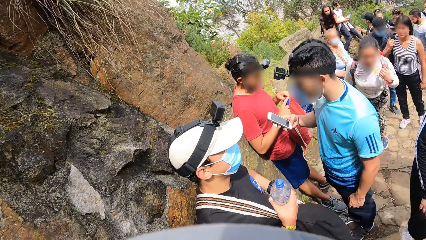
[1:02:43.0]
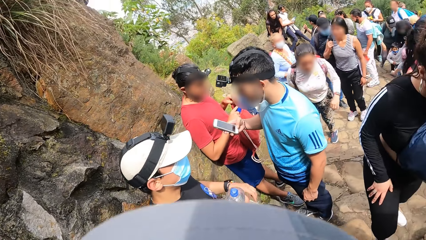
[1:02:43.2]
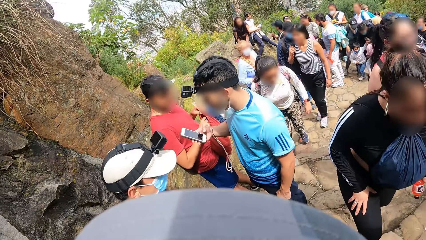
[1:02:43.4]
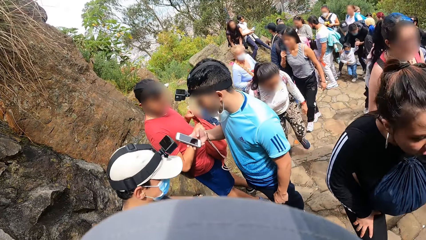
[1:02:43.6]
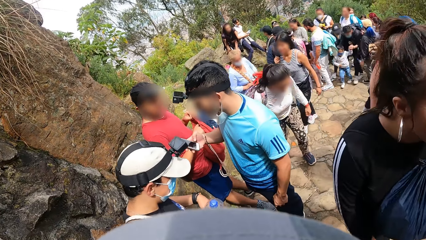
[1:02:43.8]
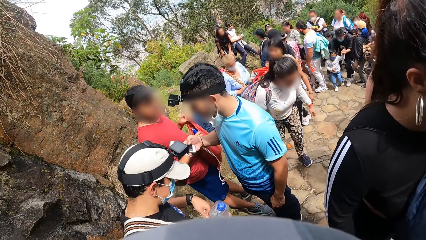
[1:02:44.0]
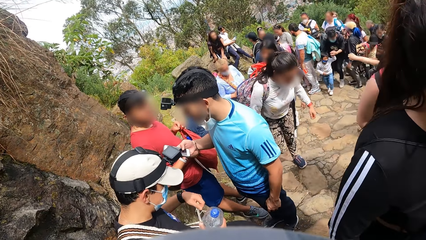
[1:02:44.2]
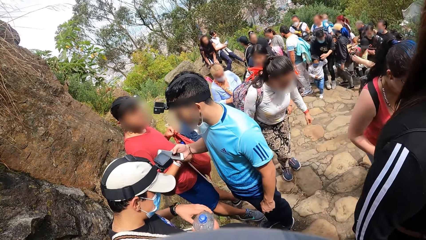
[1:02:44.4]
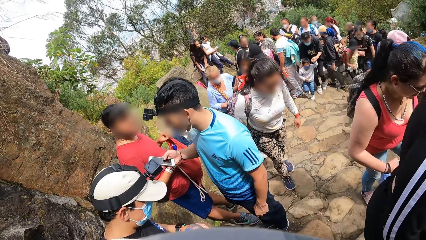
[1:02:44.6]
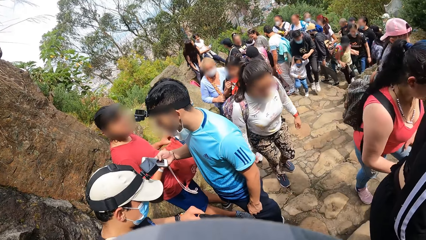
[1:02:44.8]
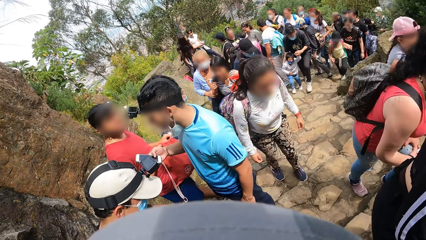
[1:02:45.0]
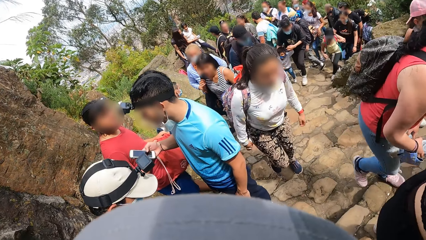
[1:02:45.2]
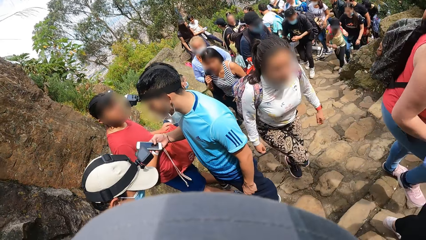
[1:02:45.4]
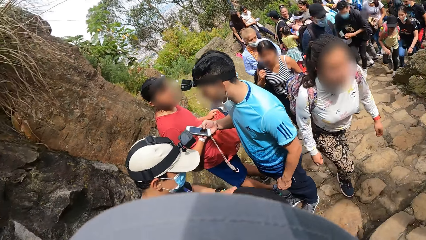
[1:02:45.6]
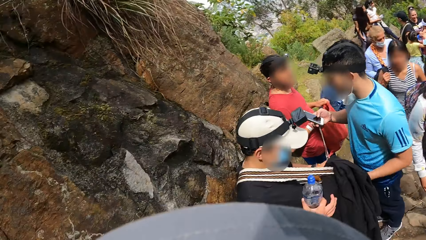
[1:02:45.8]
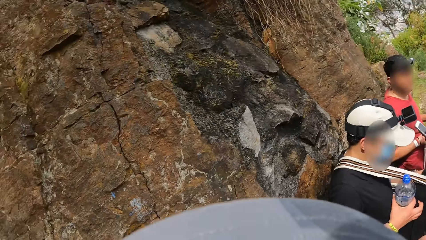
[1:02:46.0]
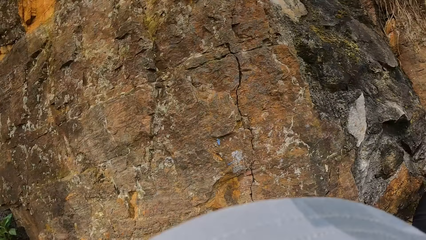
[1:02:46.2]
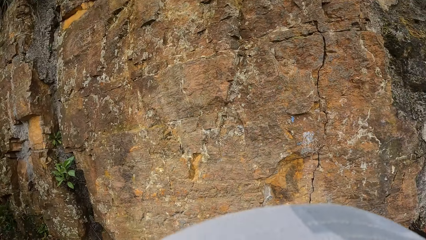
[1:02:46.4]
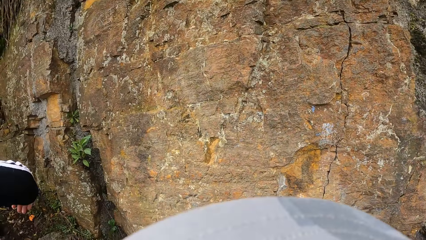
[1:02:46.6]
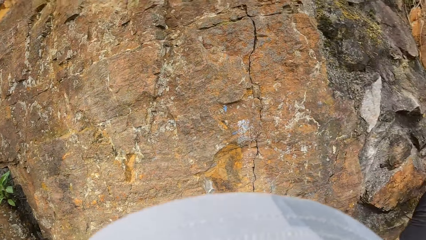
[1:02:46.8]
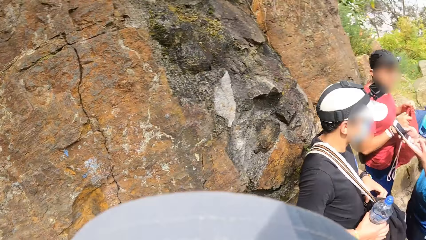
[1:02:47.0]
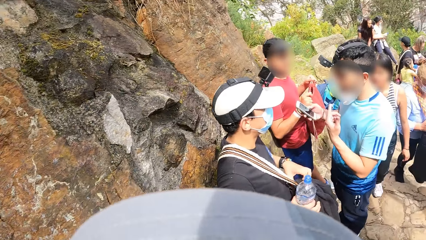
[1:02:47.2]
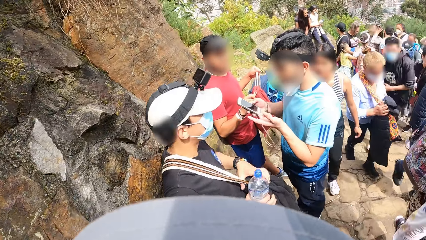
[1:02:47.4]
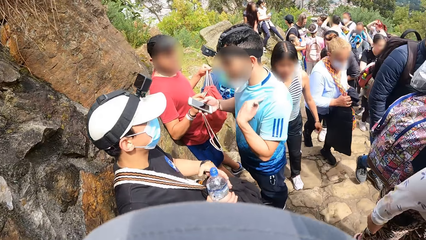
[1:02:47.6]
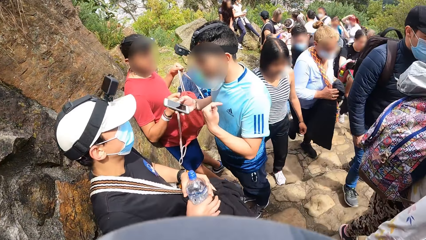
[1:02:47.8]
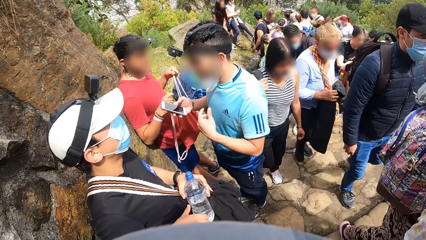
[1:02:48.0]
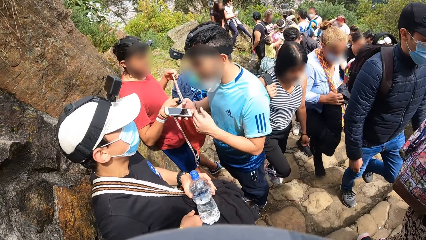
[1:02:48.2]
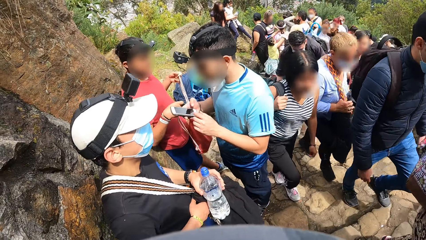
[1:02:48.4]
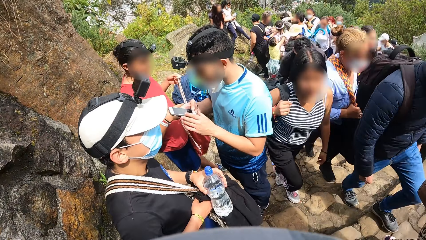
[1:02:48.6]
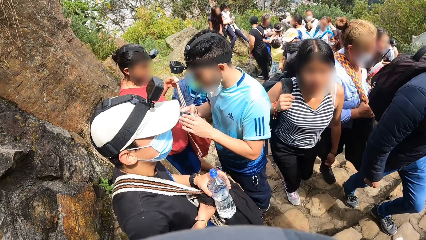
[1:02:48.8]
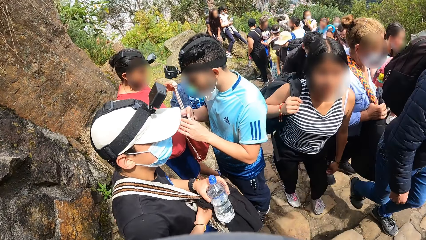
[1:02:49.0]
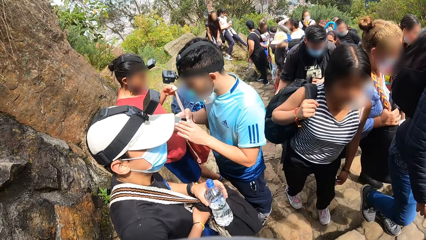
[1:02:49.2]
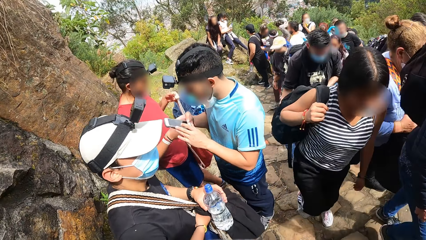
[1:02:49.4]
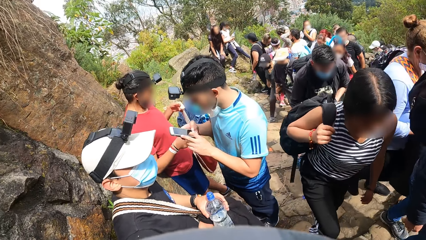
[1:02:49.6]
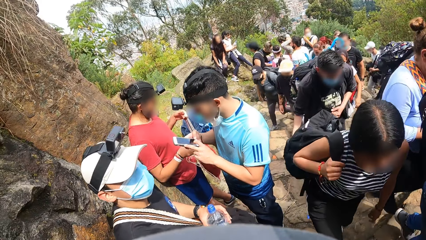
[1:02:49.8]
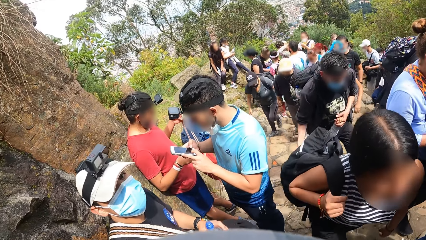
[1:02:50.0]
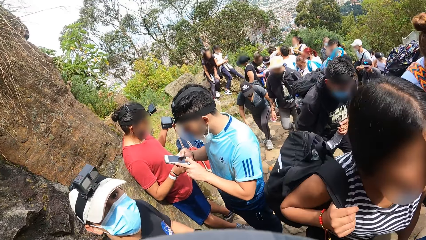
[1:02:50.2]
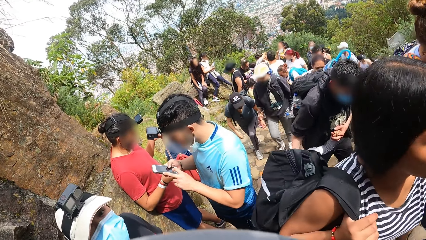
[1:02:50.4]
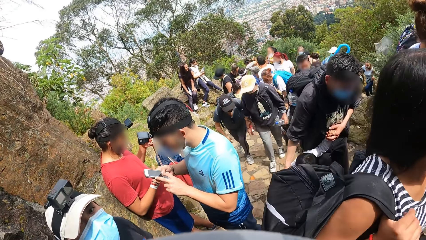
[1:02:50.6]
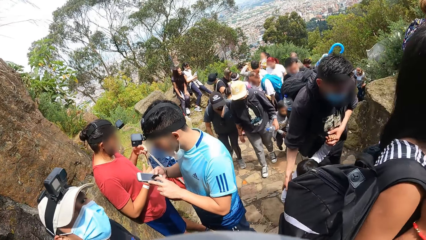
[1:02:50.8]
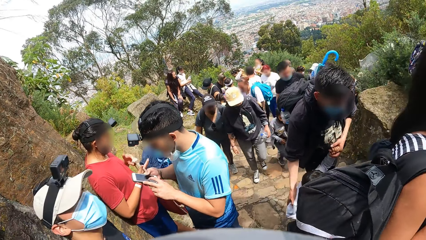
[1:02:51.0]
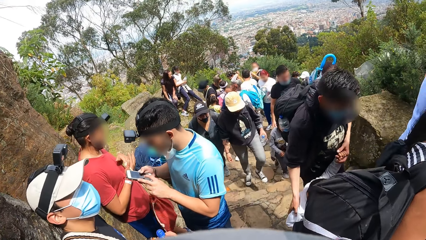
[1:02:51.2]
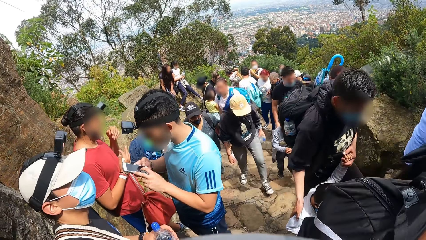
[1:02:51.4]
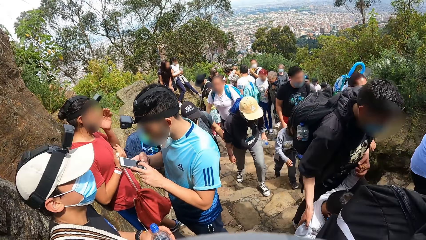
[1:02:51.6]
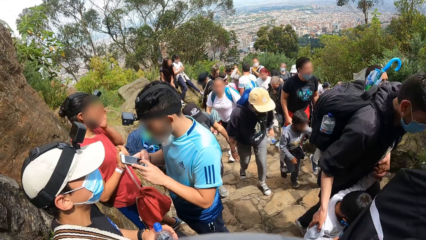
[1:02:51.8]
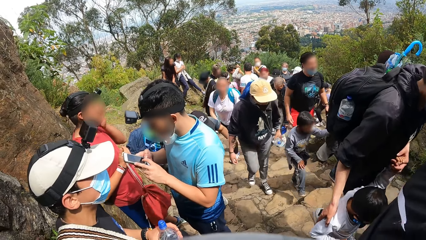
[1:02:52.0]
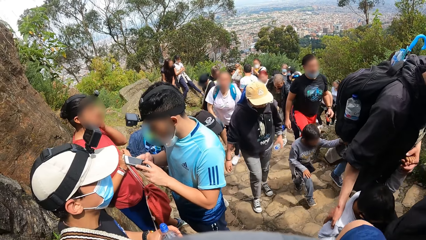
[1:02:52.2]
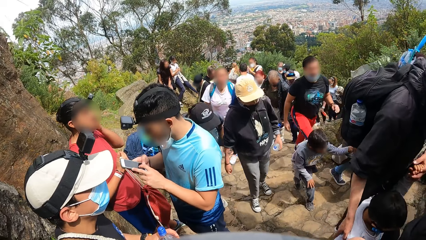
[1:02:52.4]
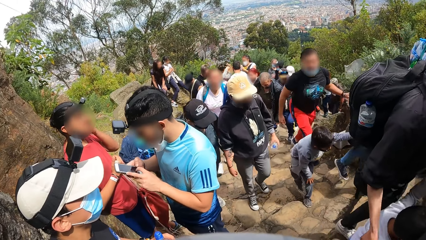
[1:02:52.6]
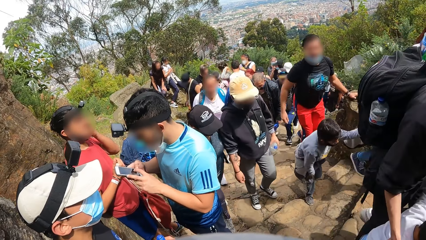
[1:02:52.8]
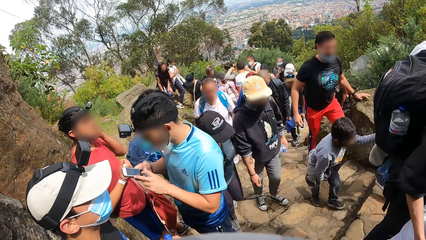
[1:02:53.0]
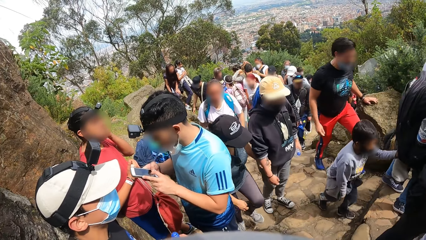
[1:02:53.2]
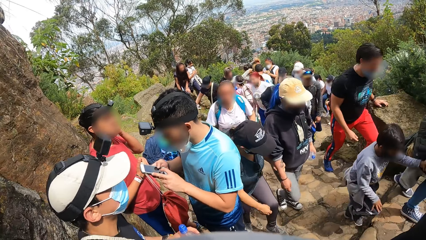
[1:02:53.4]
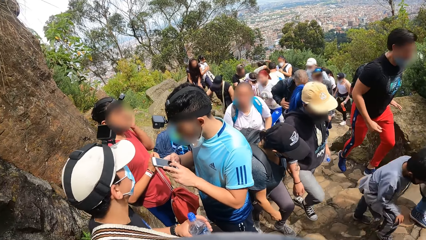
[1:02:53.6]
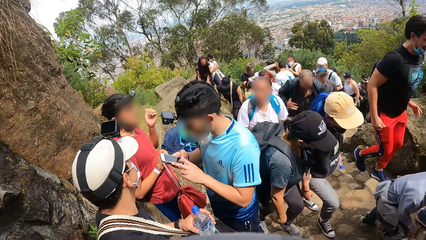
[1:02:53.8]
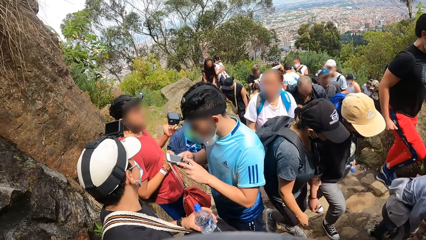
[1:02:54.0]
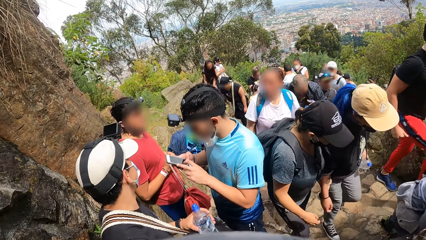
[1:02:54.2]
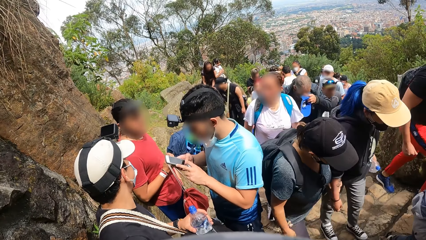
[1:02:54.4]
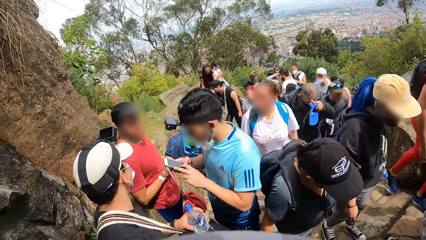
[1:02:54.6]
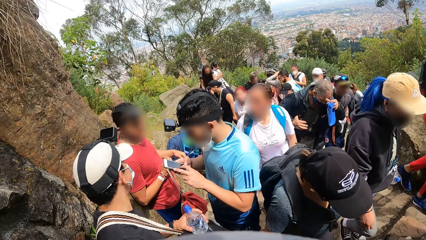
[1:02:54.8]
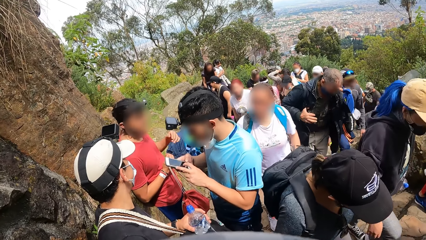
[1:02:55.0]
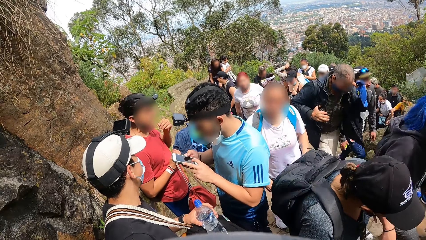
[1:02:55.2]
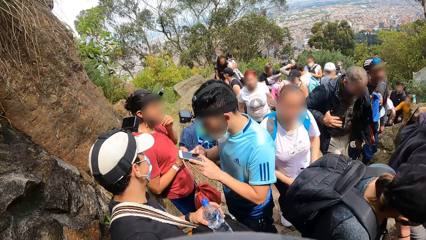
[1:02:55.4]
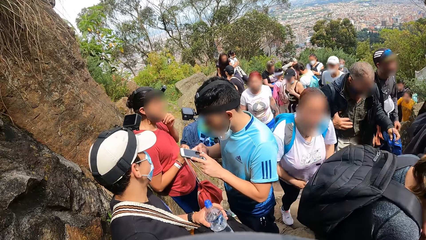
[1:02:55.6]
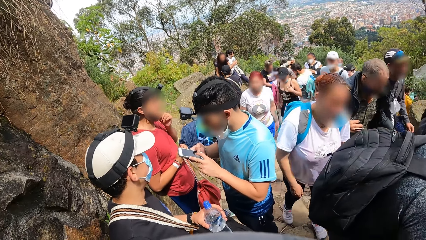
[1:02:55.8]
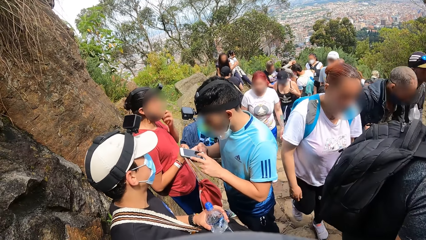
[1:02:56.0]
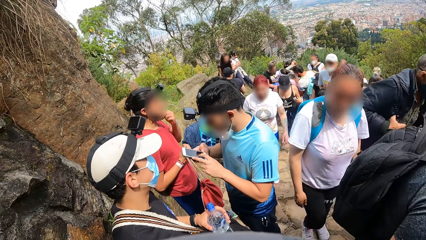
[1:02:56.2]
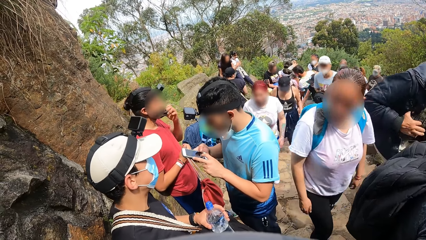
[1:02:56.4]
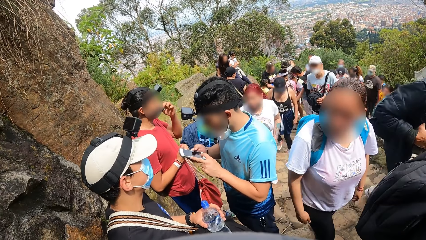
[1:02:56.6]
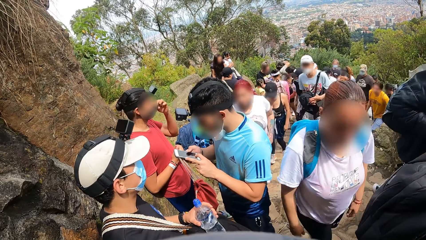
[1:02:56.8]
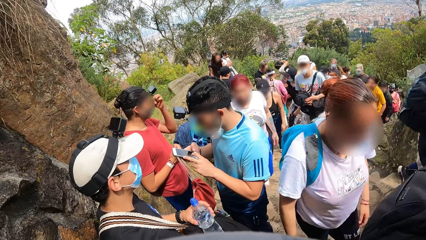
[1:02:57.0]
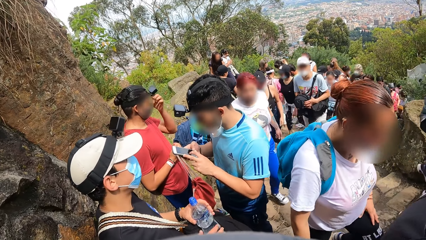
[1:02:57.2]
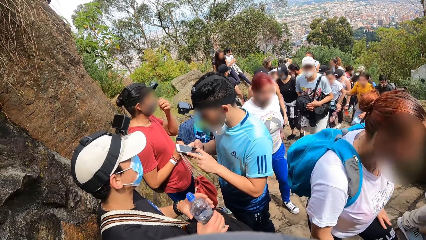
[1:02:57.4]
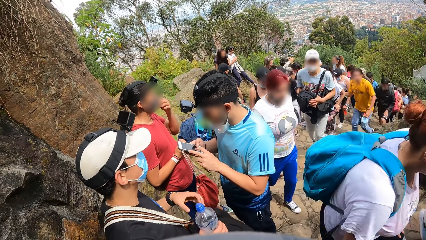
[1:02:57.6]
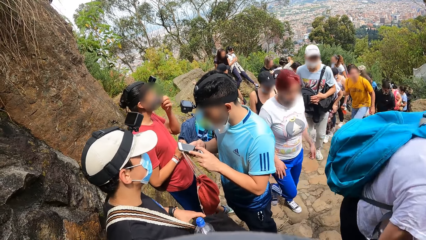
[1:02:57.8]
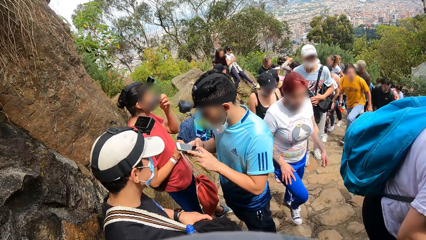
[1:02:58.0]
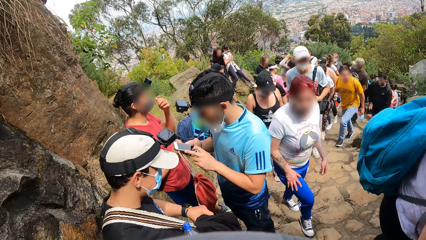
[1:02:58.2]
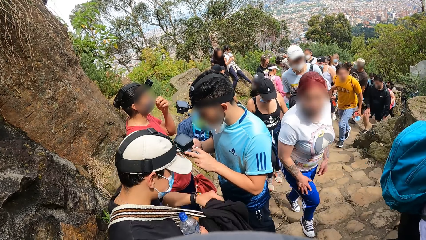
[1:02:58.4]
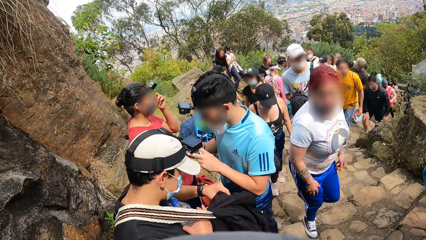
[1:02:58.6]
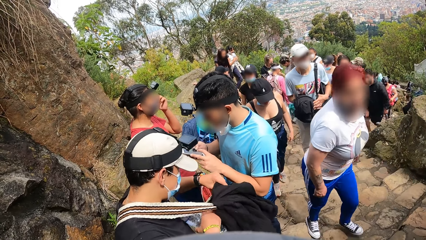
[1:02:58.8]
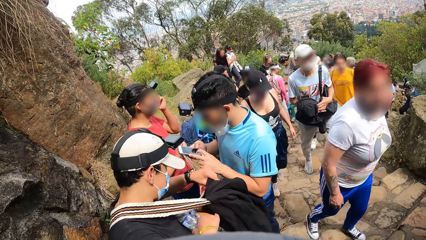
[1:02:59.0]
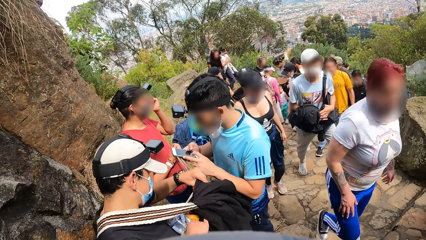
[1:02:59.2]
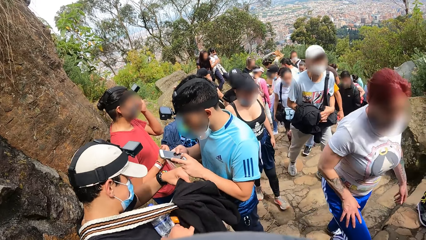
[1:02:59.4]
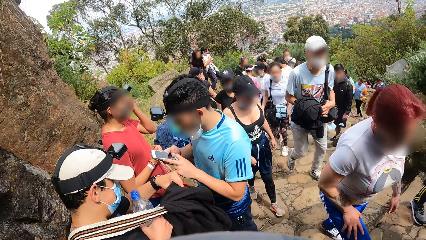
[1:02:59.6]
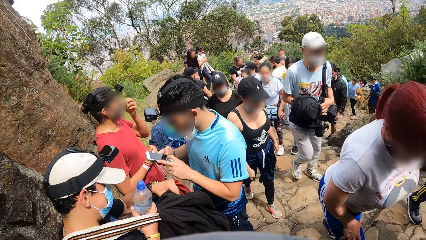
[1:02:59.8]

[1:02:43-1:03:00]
A man tightens the bag with his hands. Another man puts a bottle in the bag. The camera wearer looks around. The second man interacts with other men. A third man uses a phone. The first man adjusts his facemask with his left hand. The second man does something.
